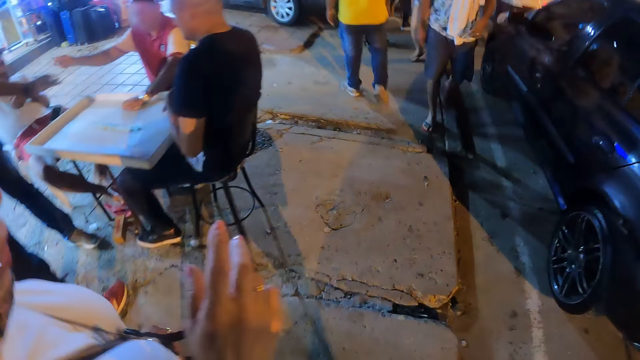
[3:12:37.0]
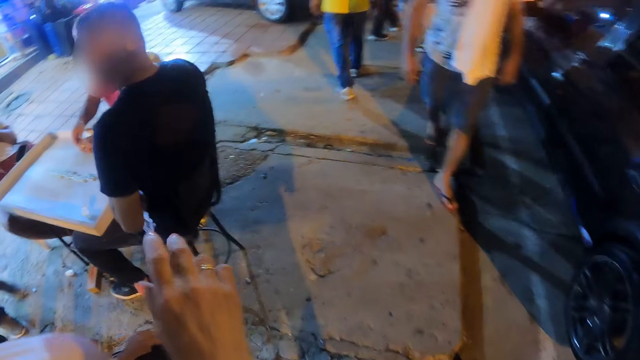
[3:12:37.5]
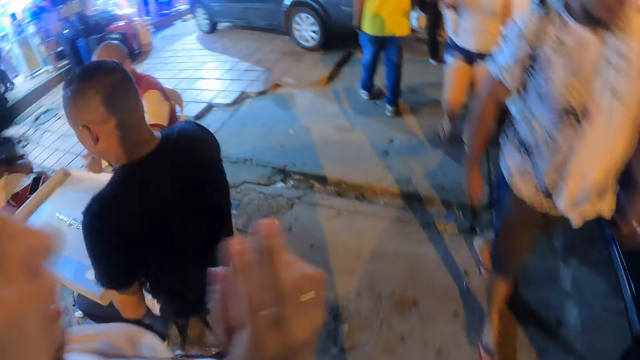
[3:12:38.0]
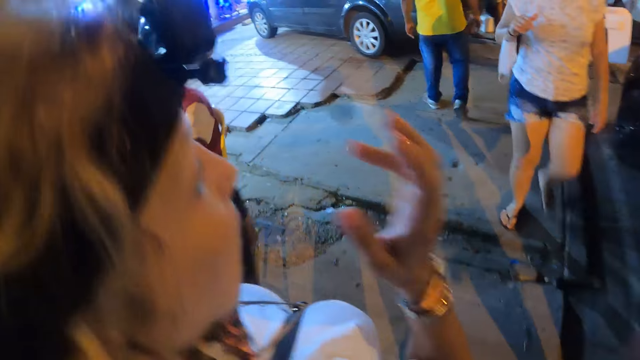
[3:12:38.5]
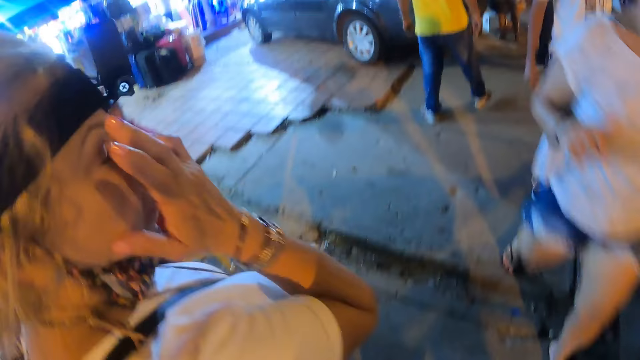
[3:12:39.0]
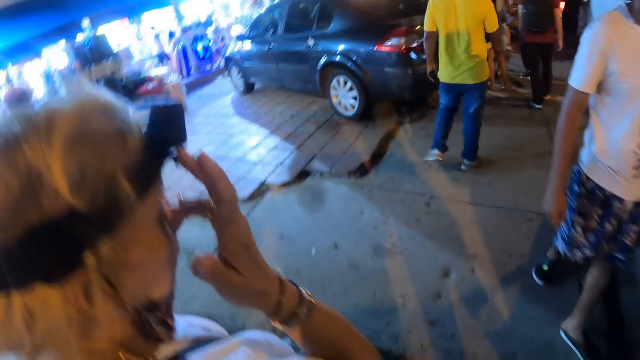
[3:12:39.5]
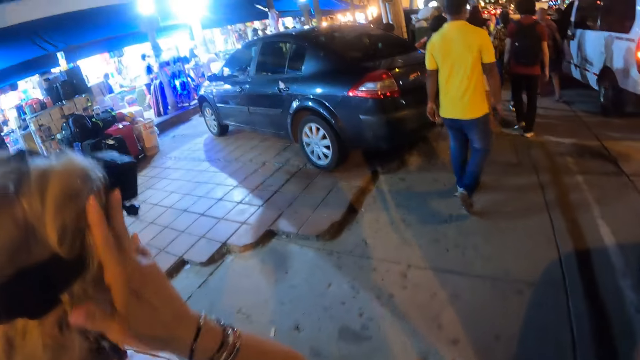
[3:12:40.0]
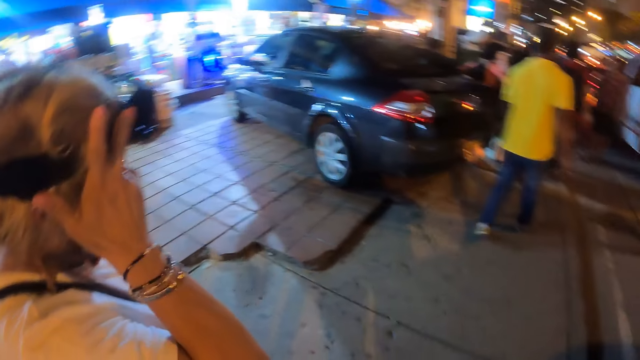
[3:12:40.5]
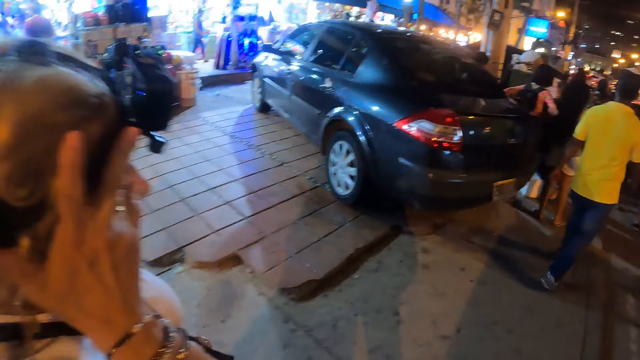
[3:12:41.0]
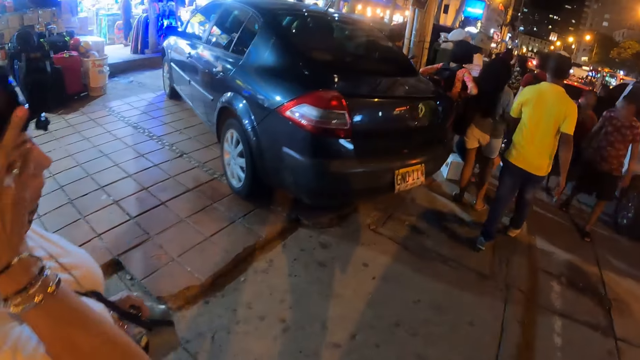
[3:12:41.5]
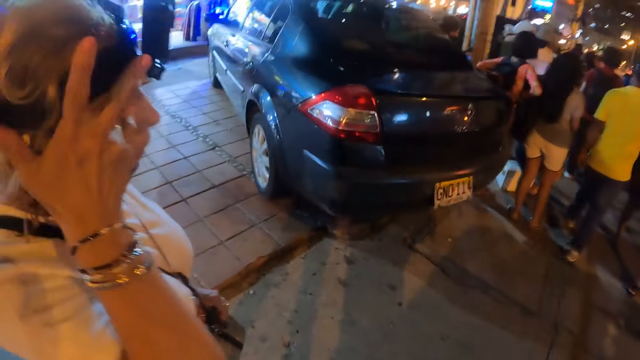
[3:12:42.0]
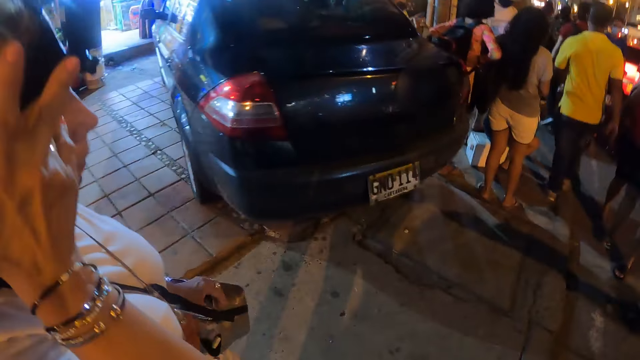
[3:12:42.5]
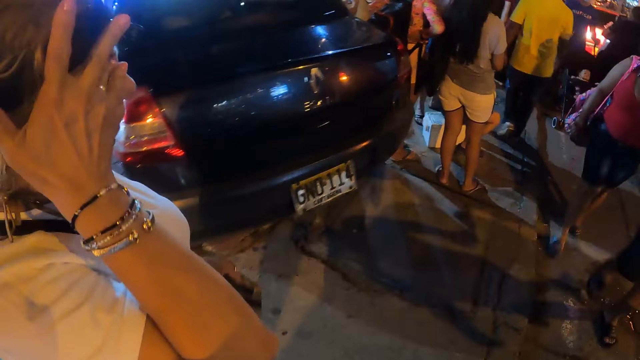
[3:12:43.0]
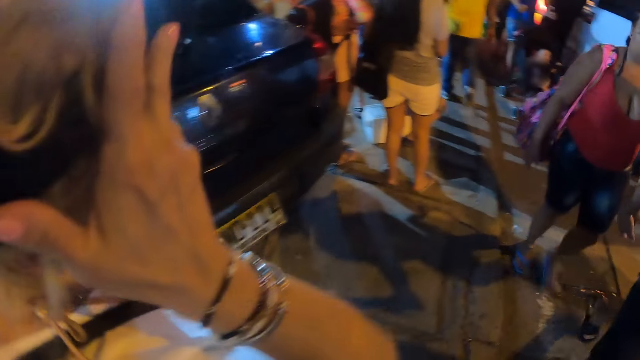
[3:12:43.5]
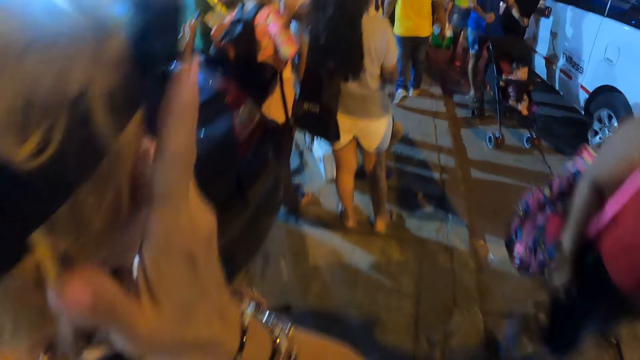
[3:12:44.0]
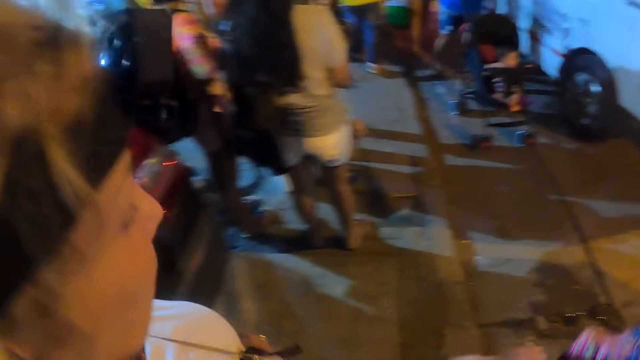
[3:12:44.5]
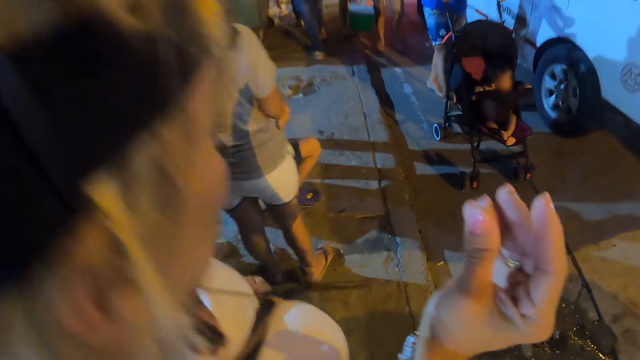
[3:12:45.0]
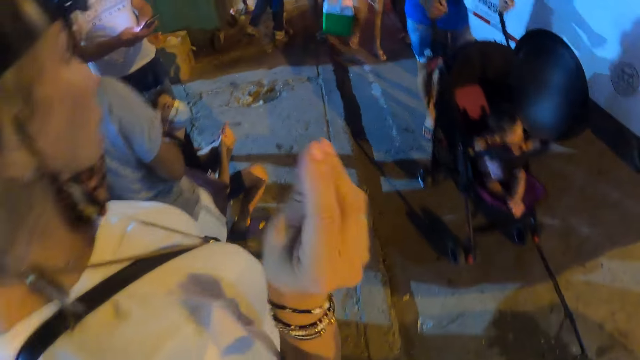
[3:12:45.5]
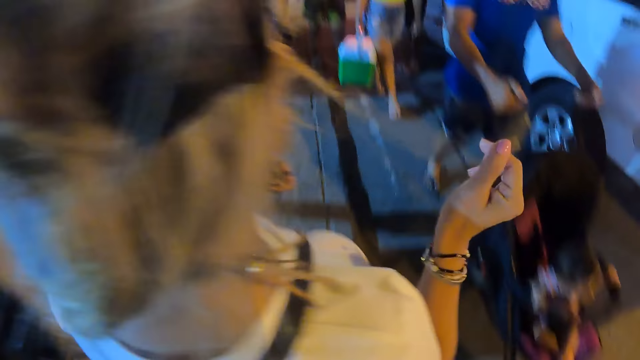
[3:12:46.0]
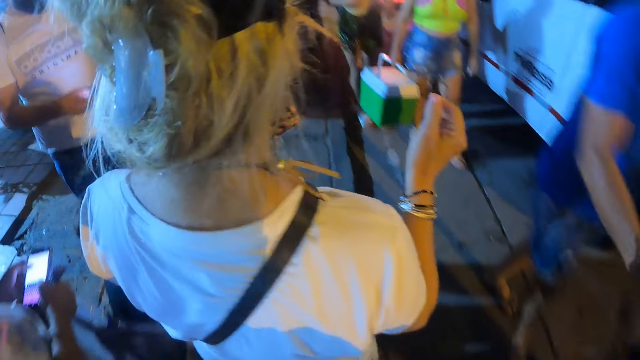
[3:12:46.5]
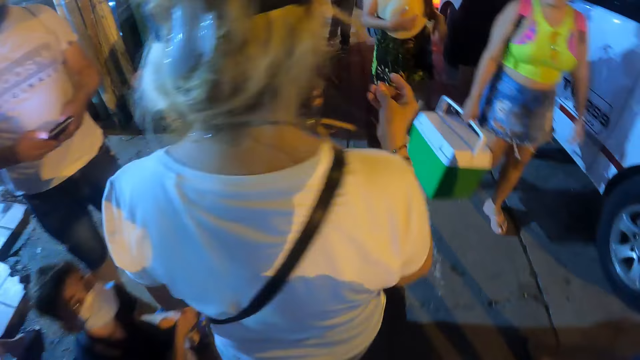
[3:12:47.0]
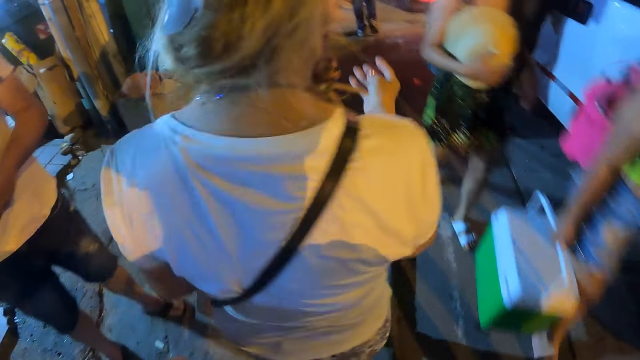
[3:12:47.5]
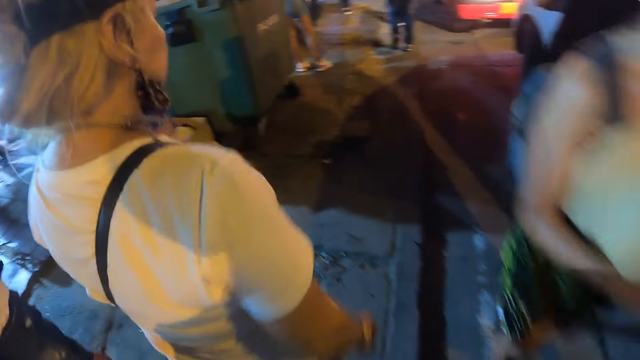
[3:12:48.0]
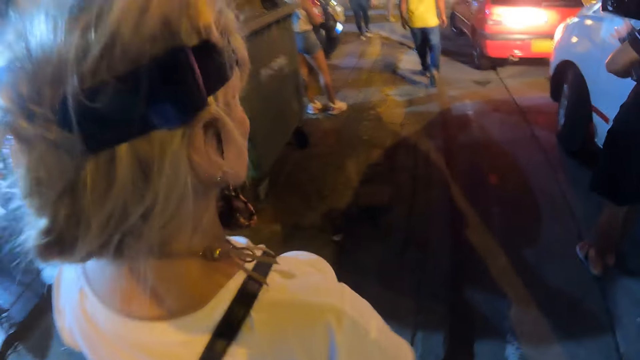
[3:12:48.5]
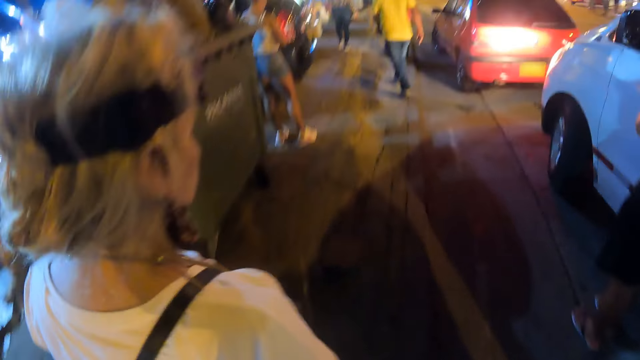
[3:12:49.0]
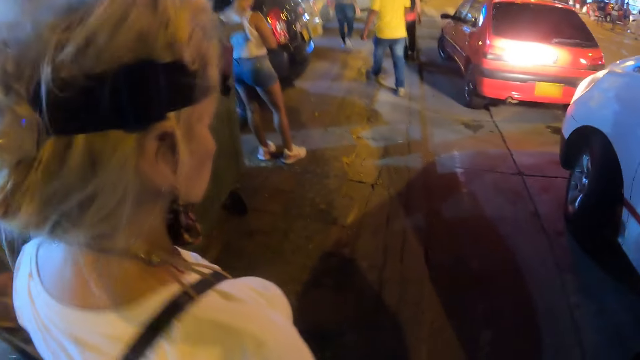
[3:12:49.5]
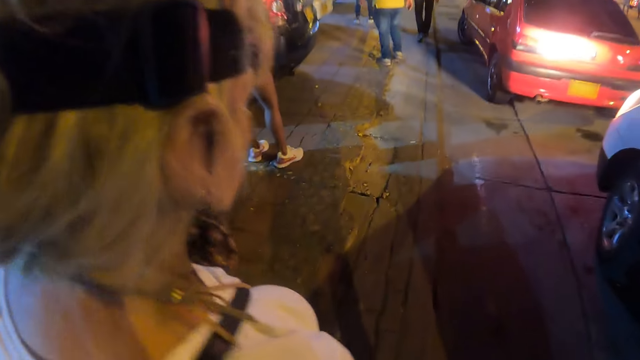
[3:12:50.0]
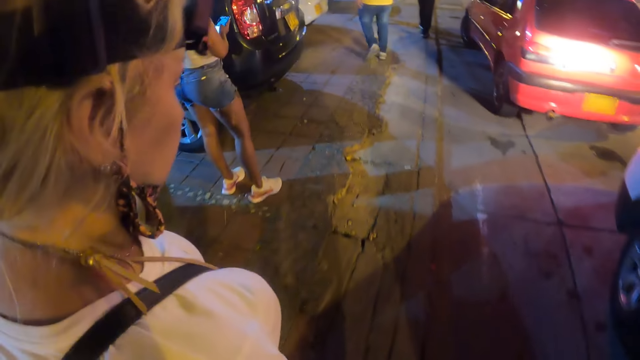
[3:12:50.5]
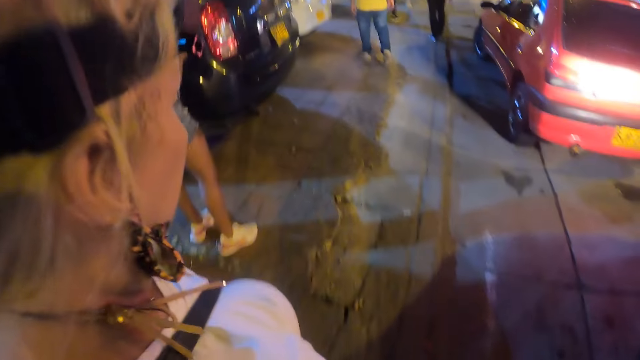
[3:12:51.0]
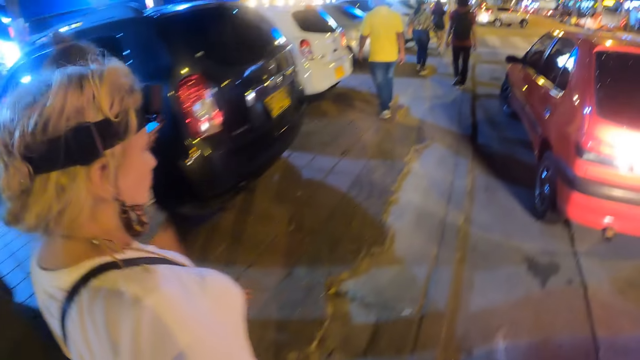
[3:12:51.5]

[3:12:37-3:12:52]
A woman touches an eye. The woman drops the right hand and walks ahead of the camera wearer. The woman moves fingers and walks around.

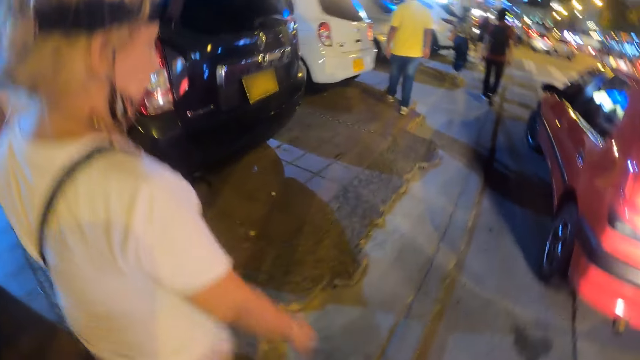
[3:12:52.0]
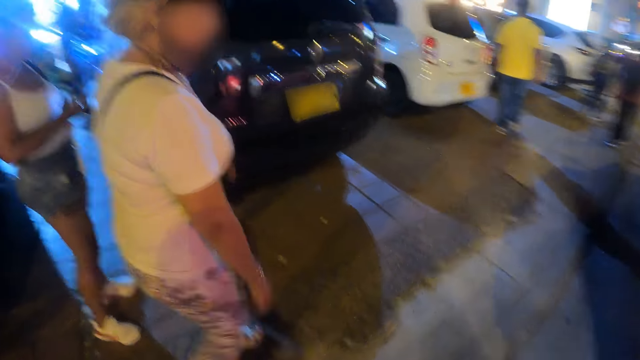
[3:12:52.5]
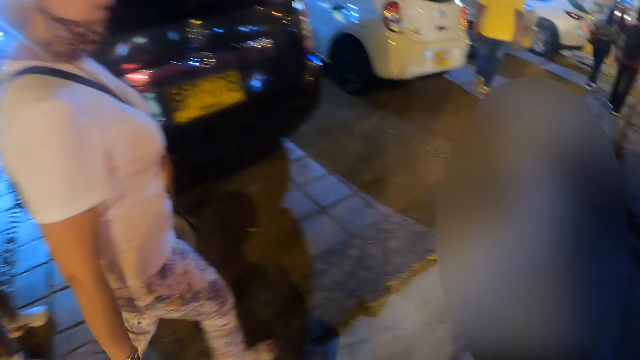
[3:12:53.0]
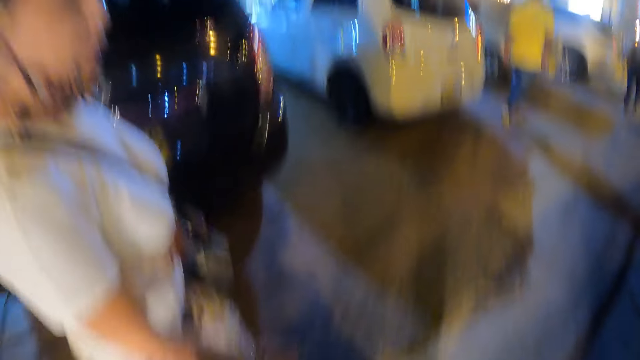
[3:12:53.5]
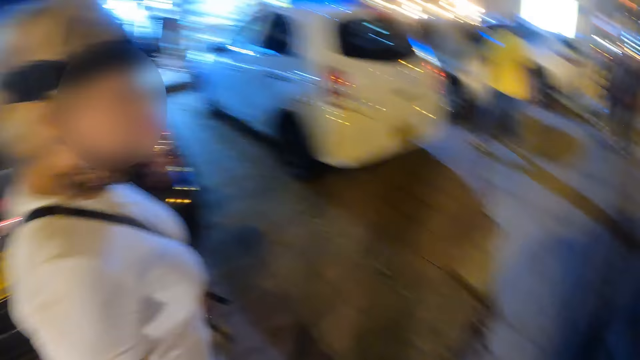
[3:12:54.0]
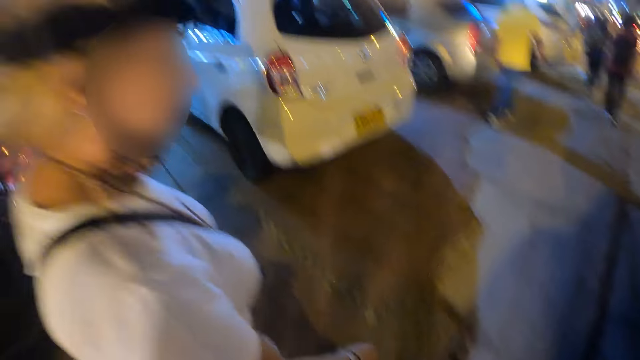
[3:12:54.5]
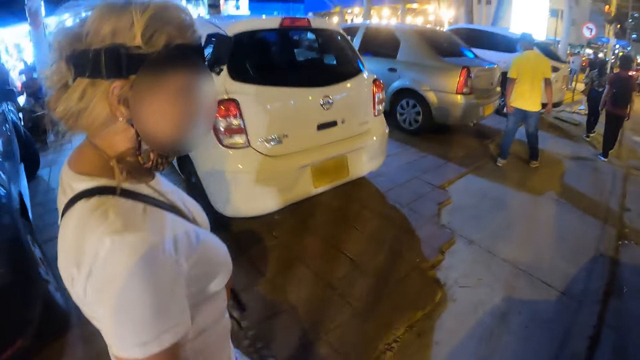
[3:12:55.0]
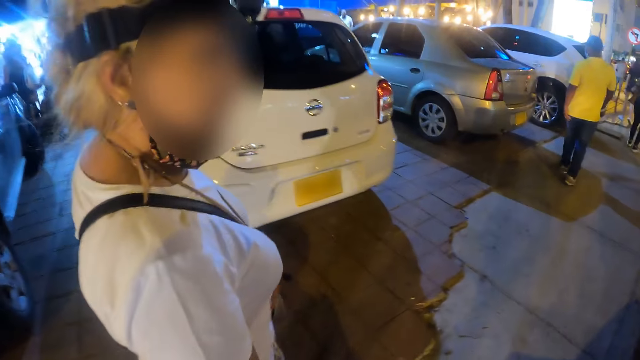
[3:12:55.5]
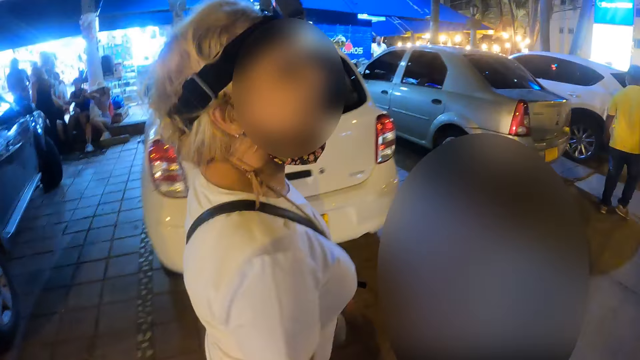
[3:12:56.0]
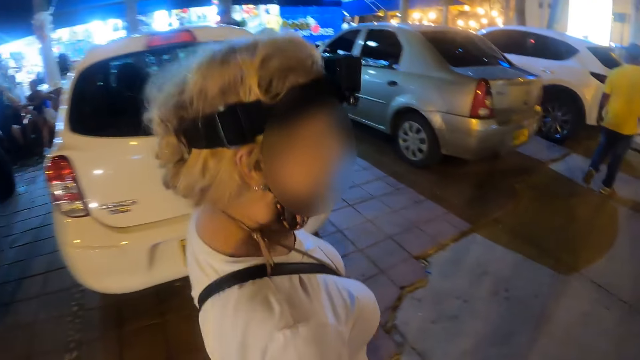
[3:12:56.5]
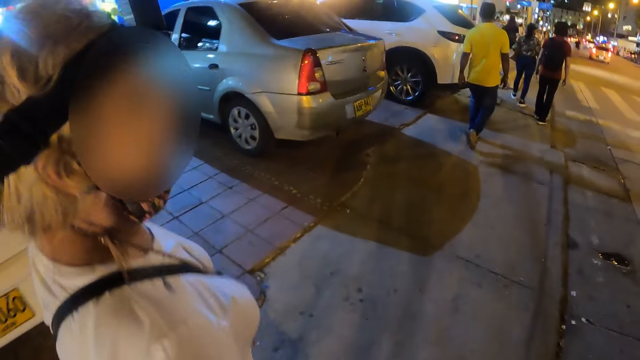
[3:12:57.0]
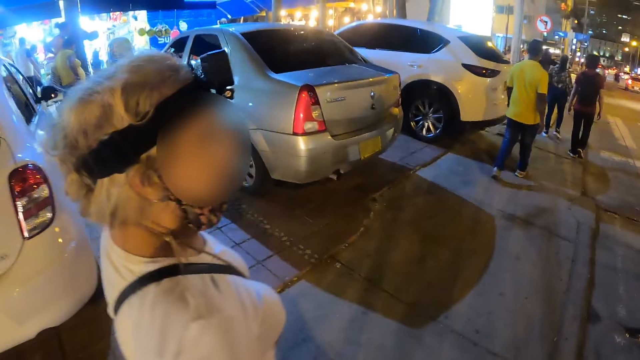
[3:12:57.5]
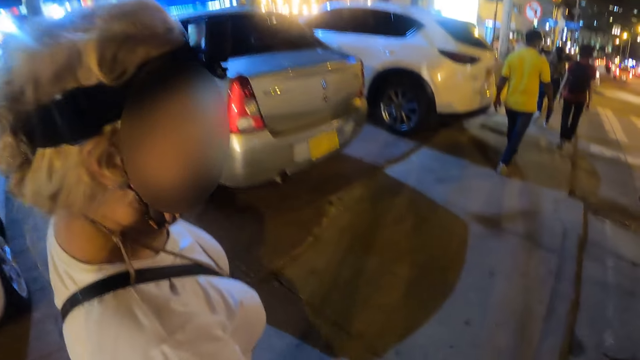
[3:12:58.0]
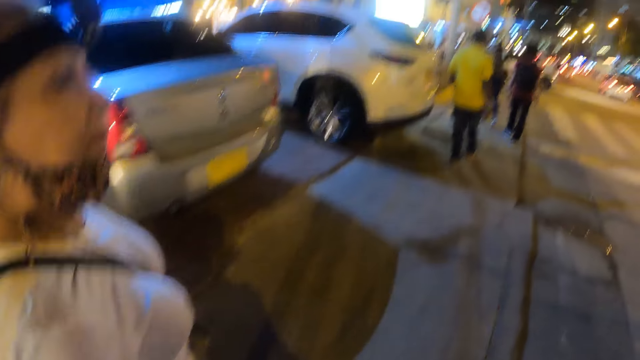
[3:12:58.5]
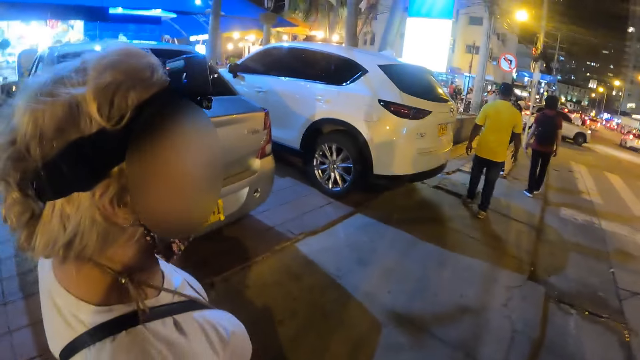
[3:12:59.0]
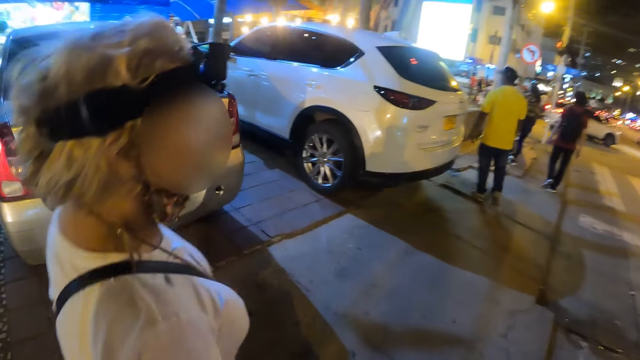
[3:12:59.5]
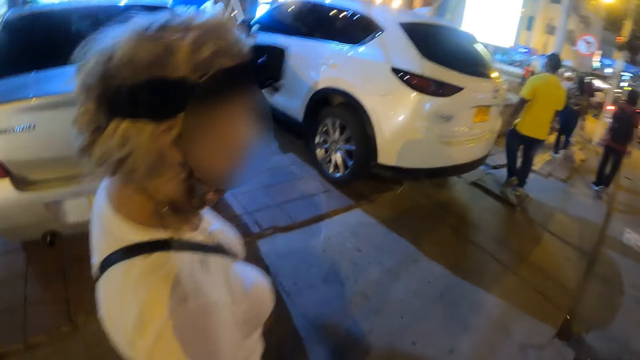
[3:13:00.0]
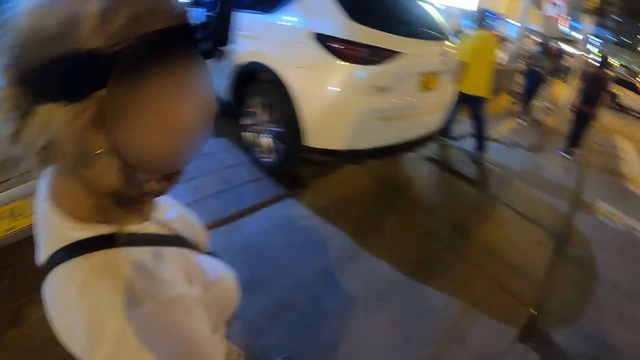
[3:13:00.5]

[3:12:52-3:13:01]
The camera wearer walks beside a woman.
